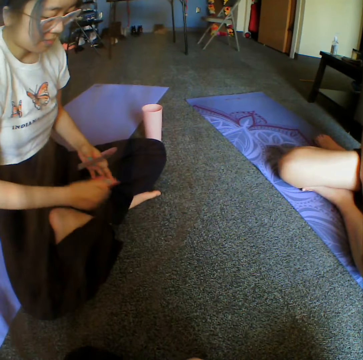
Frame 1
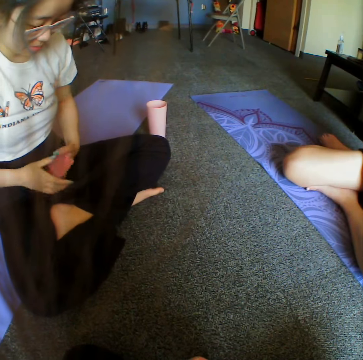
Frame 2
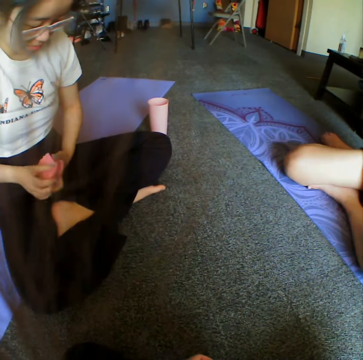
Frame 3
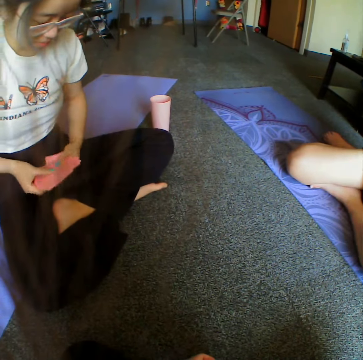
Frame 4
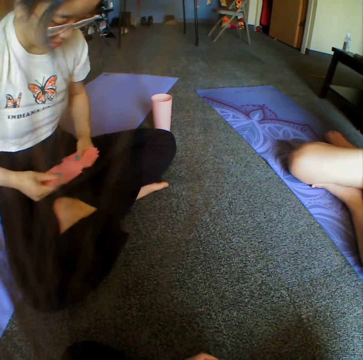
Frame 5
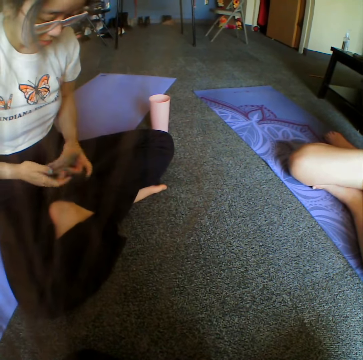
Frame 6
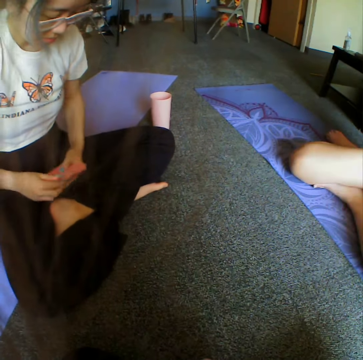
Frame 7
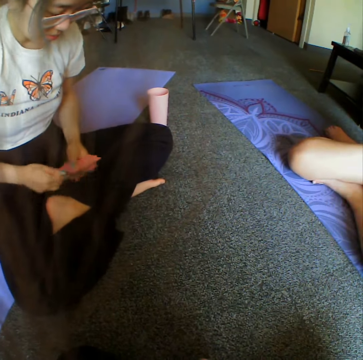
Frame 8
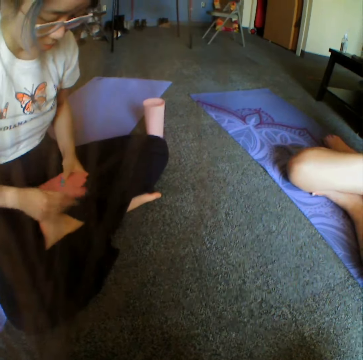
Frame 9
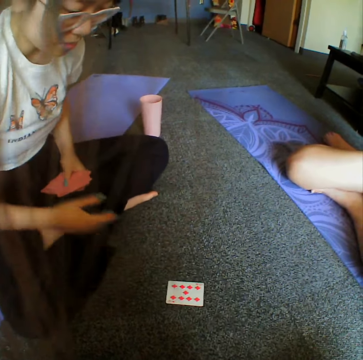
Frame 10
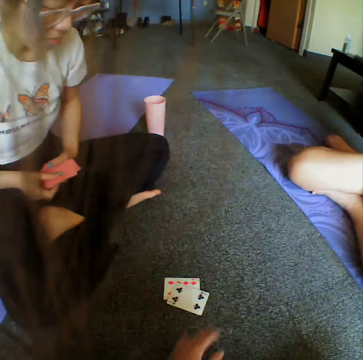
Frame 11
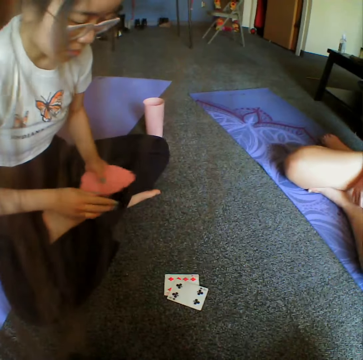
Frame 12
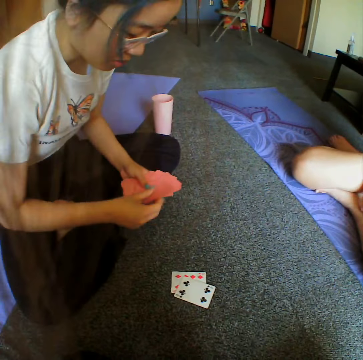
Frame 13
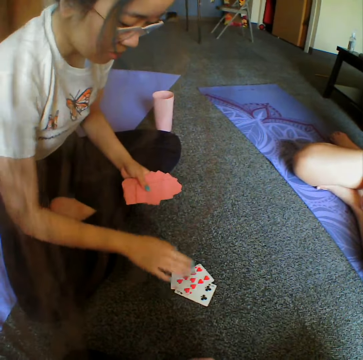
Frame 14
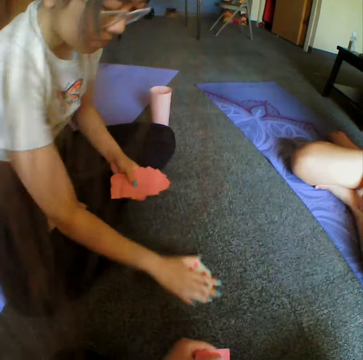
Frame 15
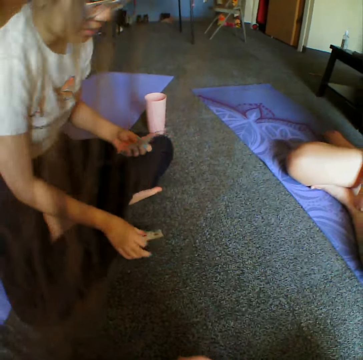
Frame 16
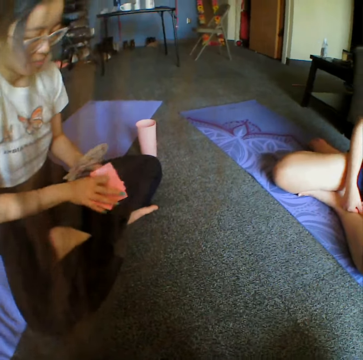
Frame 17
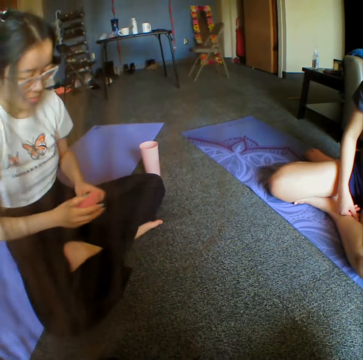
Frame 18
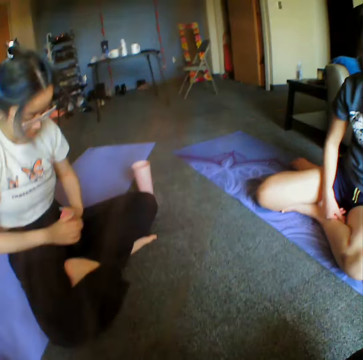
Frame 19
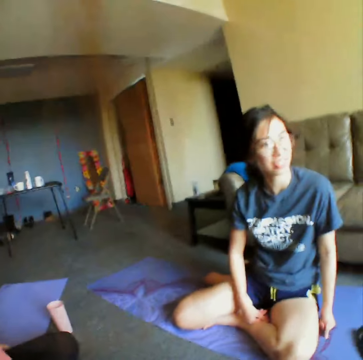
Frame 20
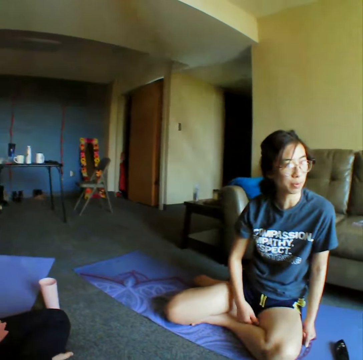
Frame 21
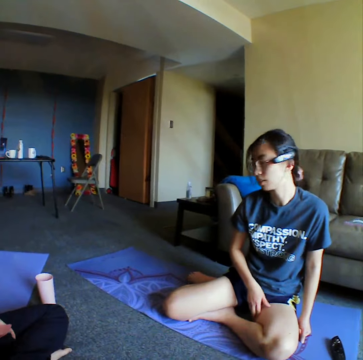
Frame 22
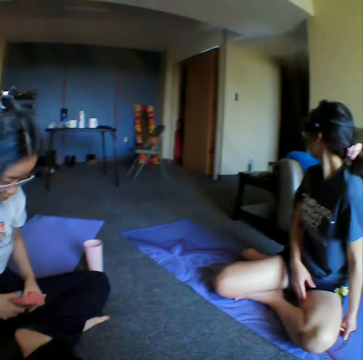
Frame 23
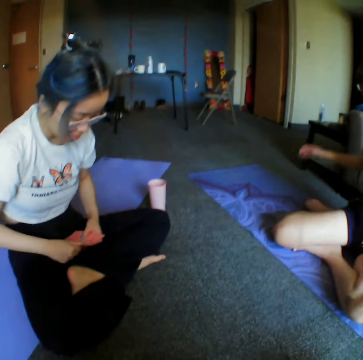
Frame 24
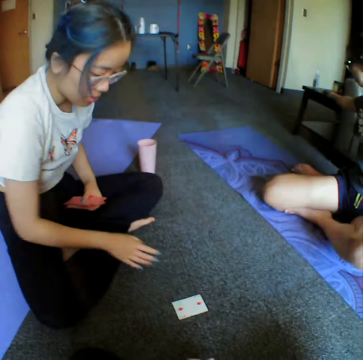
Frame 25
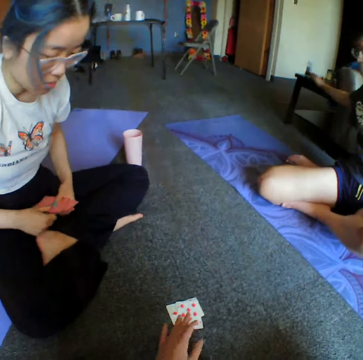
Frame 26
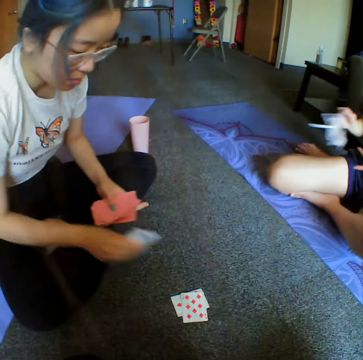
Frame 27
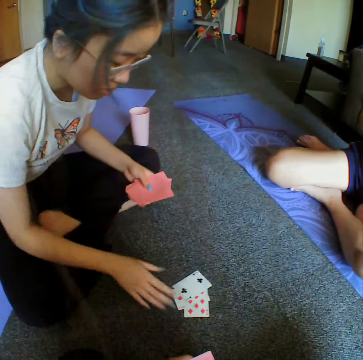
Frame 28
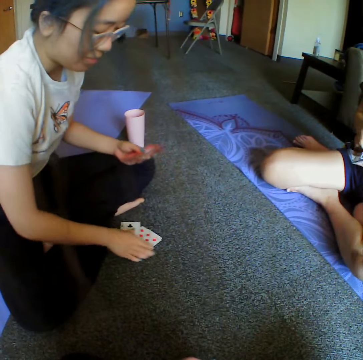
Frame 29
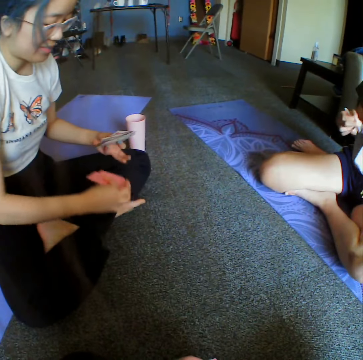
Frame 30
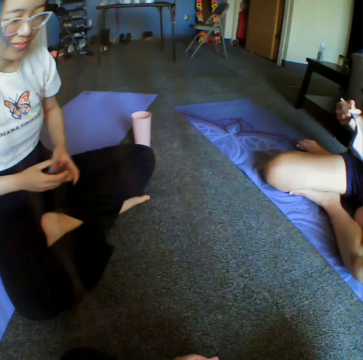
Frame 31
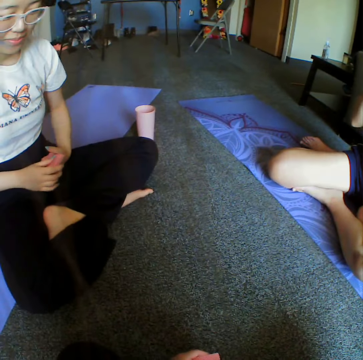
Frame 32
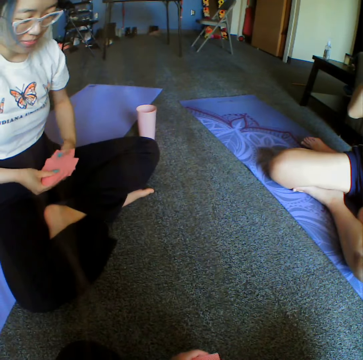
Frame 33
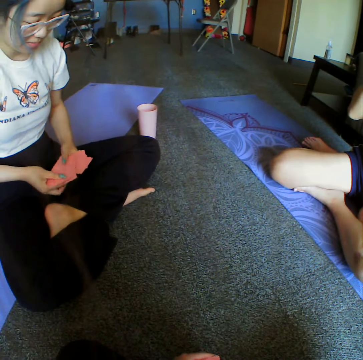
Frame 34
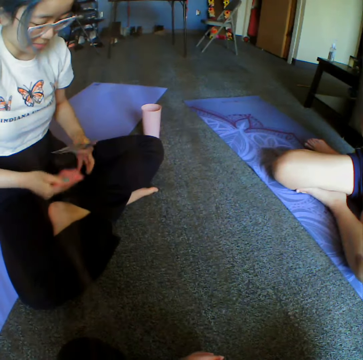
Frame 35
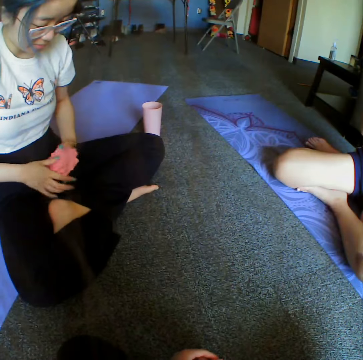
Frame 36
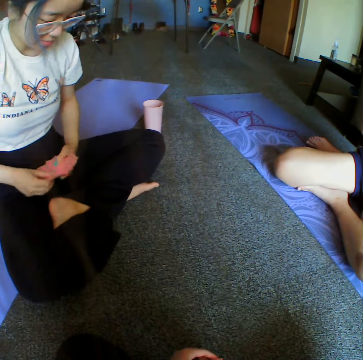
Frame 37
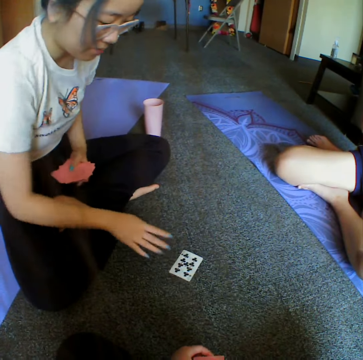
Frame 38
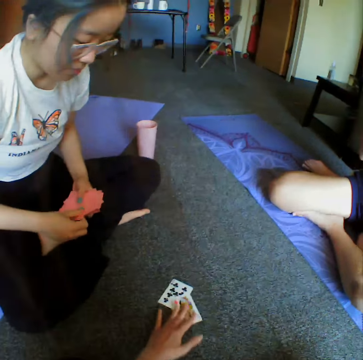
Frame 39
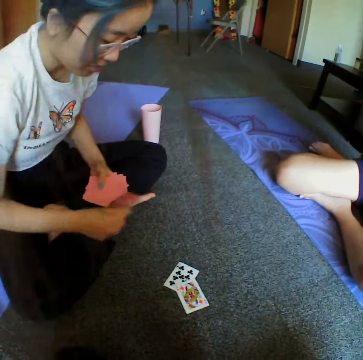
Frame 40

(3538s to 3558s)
A woman arranges the cards and reshuffles the cards. The woman throws a card. The camera wearer places down the card. The woman places down the card and takes all the cards. The camera wearer looks at another woman. The first woman places down the card. The camera wearer places down the card. The first woman places down the card. The camera wearer throws a card. The first woman takes all the cards, reshuffles the cards, and places down the card. The camera wearer places down the card.
